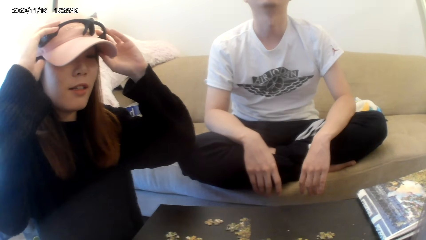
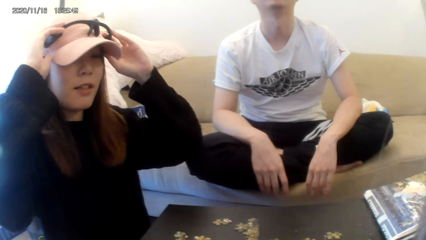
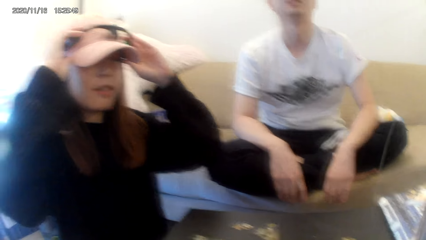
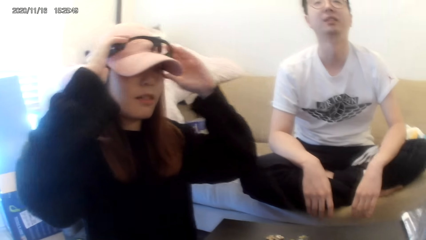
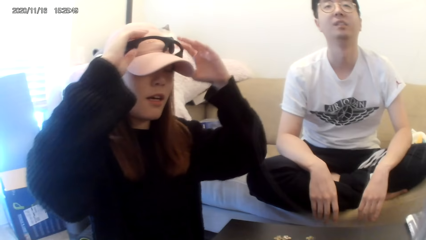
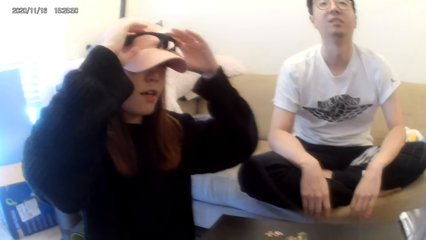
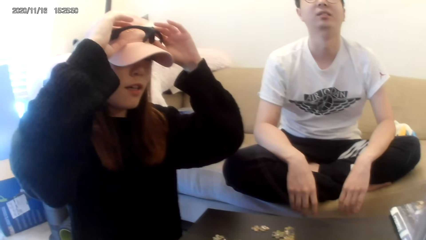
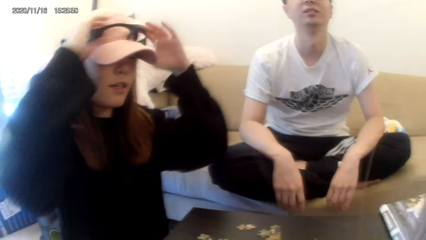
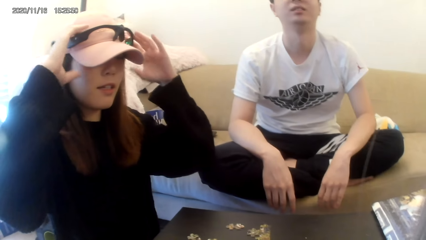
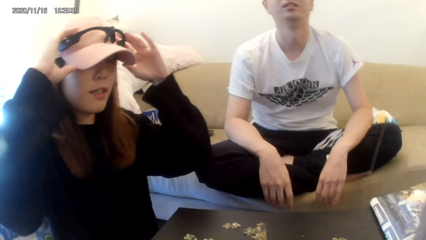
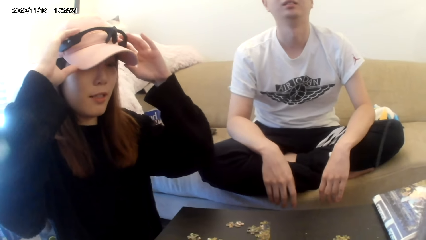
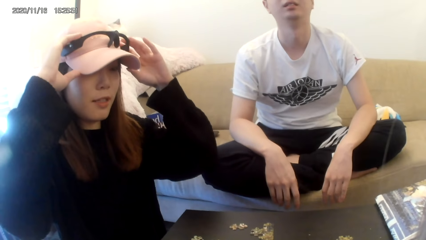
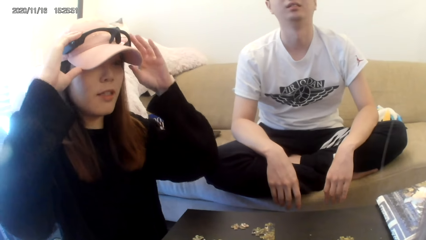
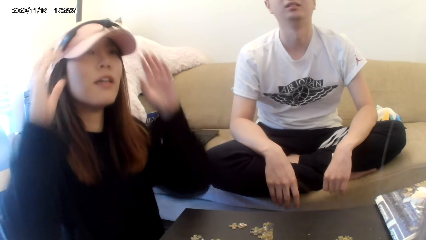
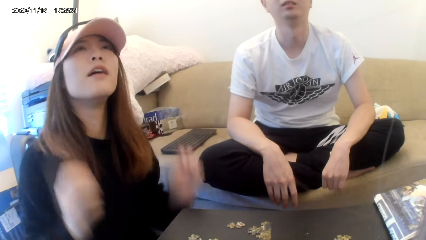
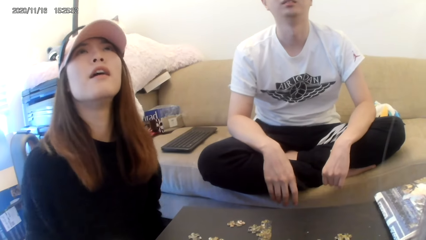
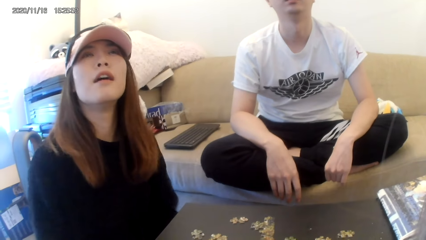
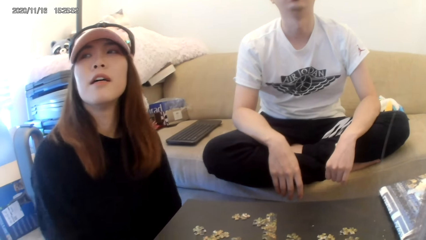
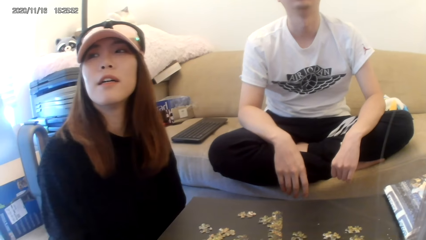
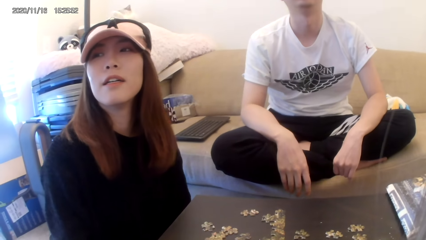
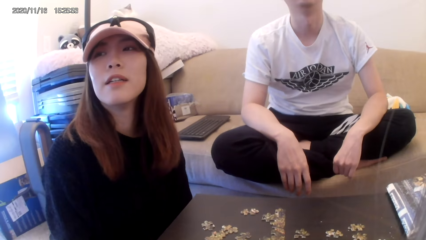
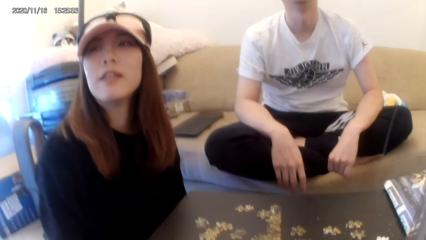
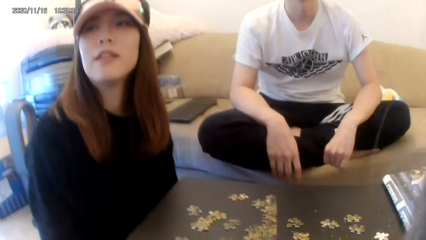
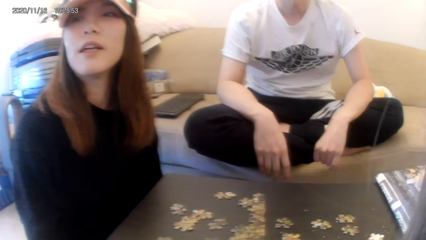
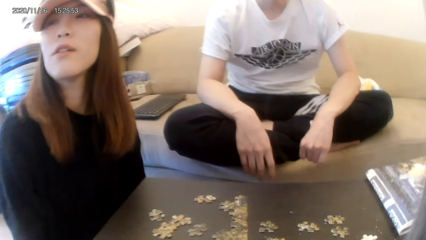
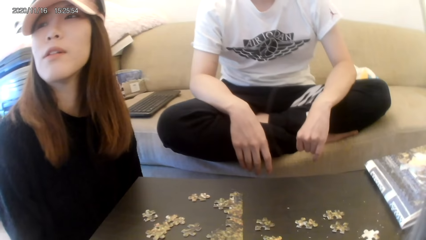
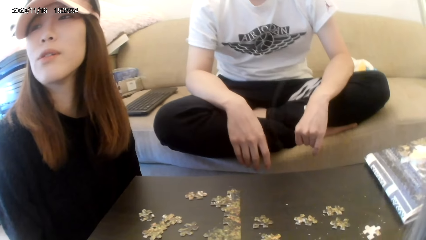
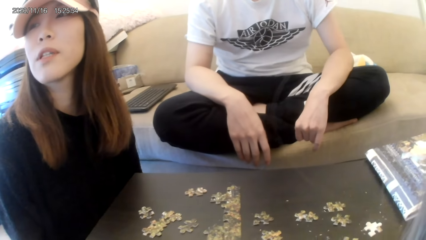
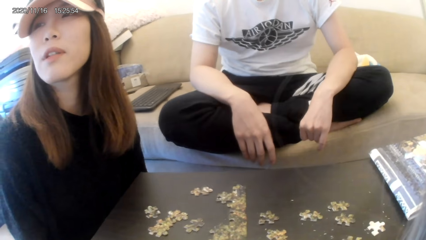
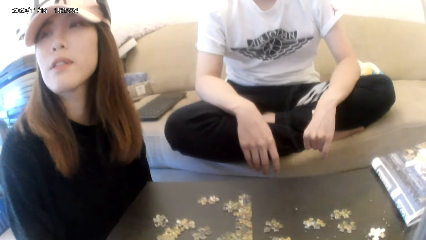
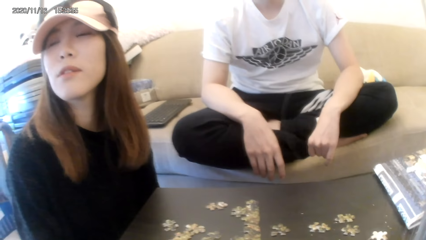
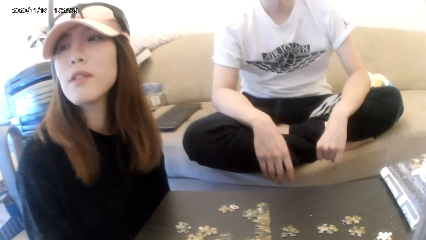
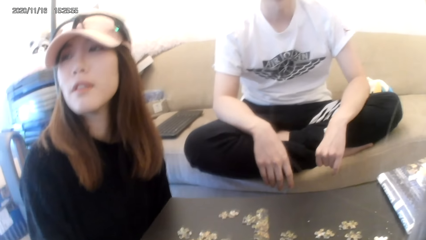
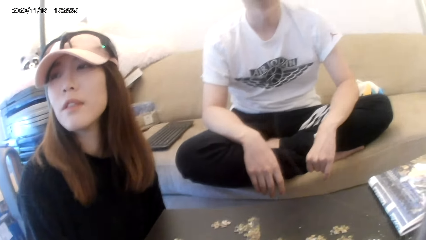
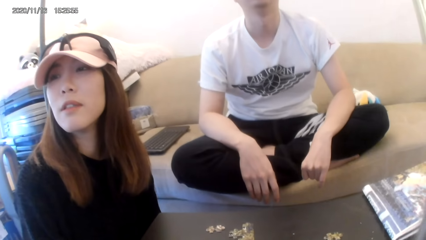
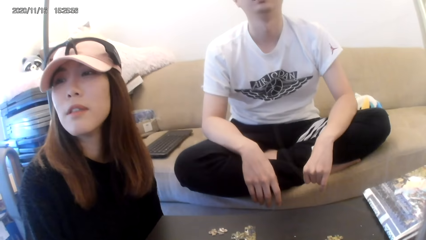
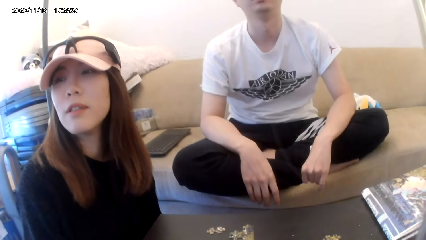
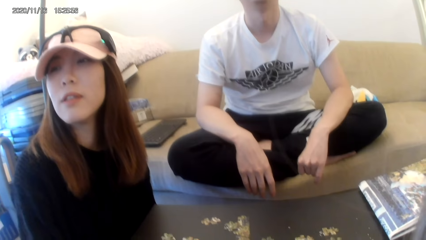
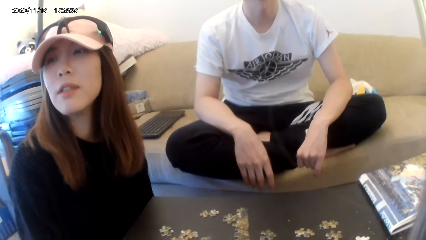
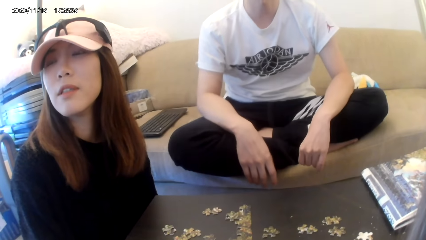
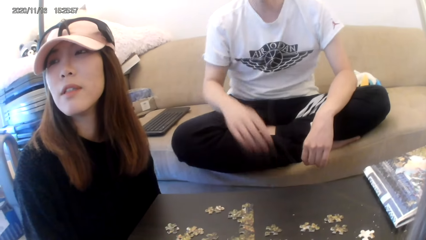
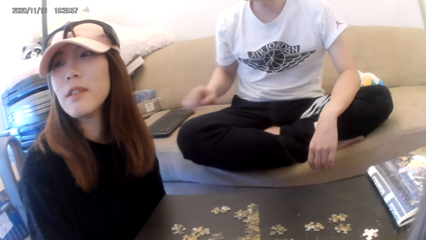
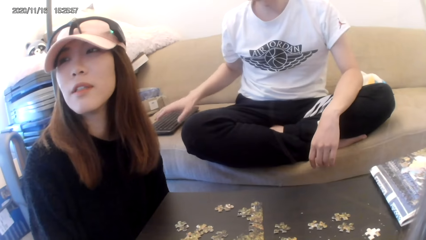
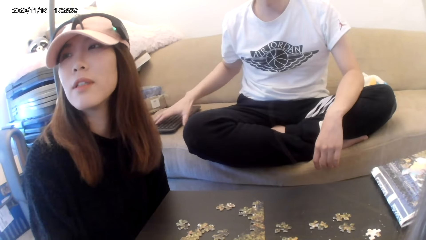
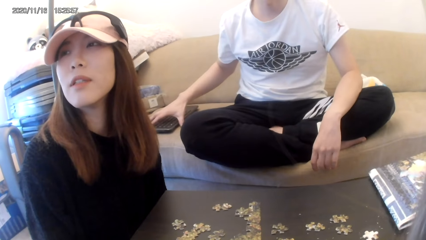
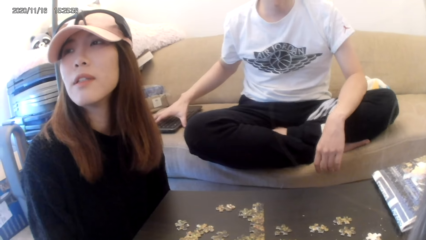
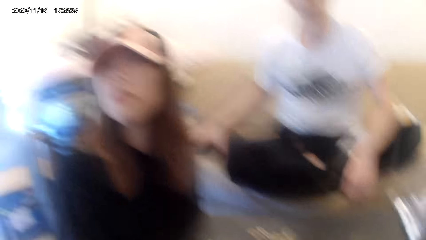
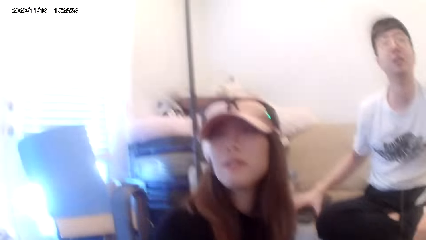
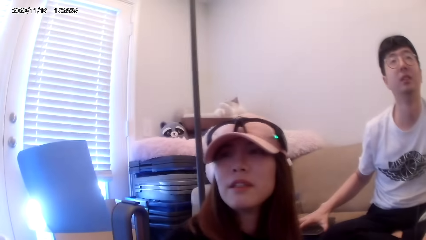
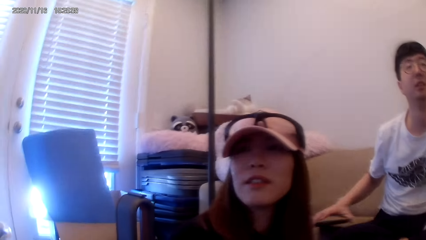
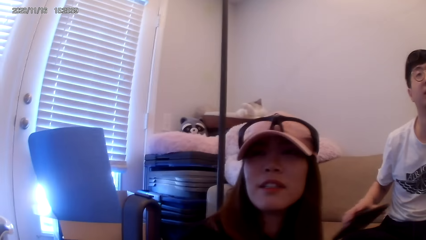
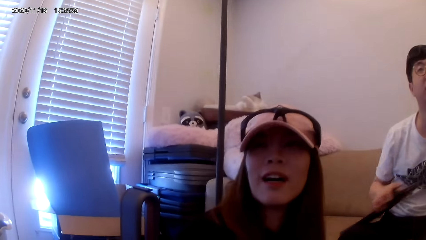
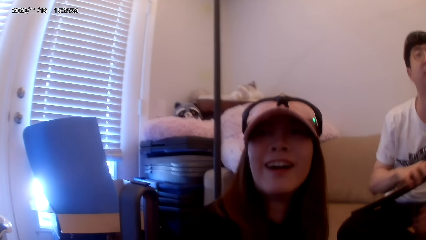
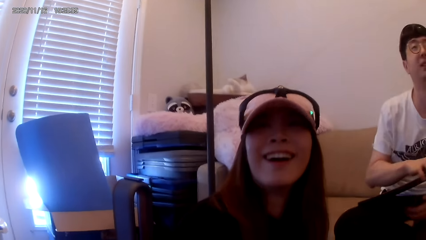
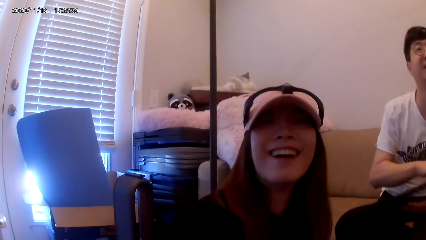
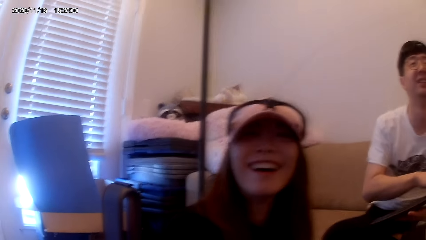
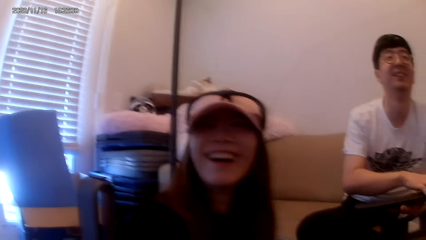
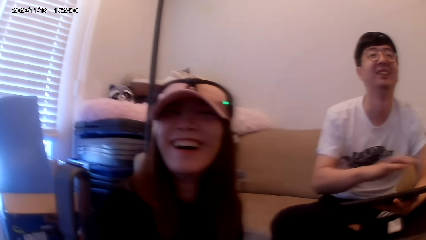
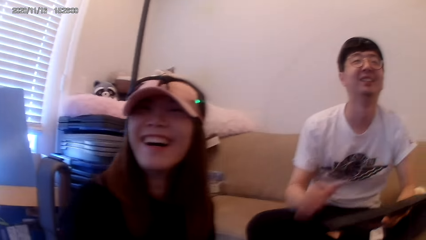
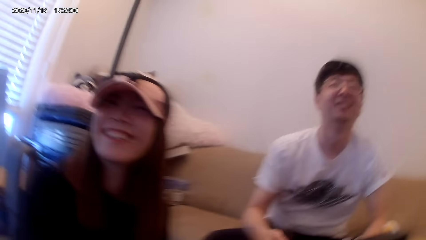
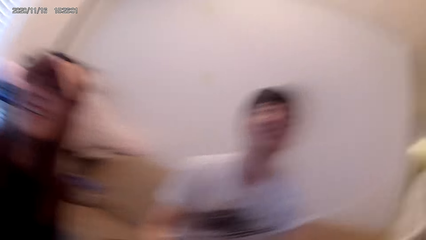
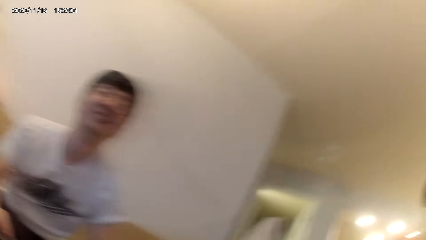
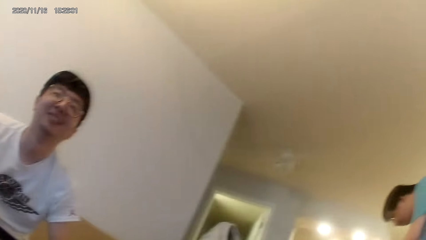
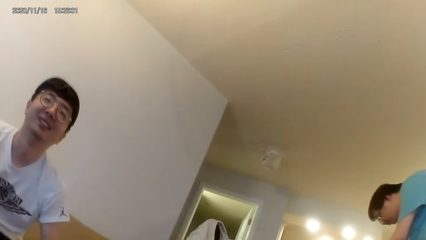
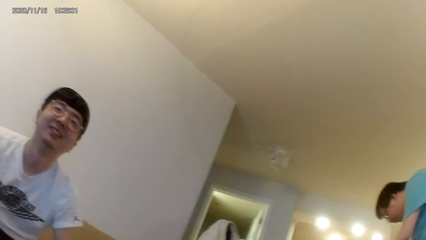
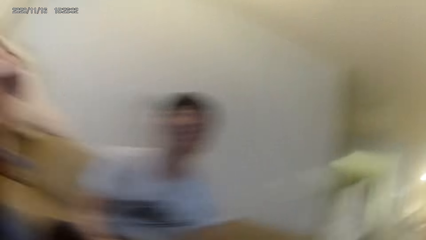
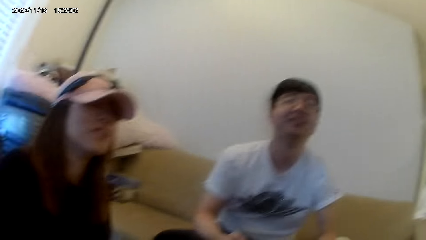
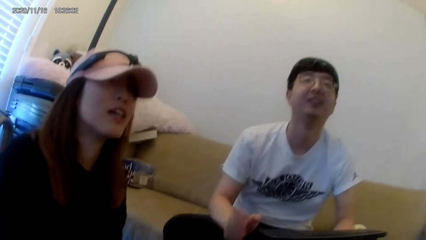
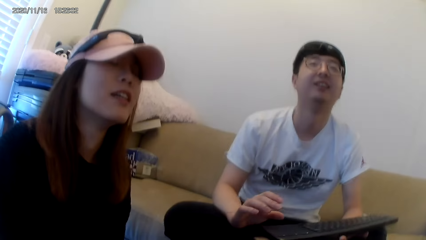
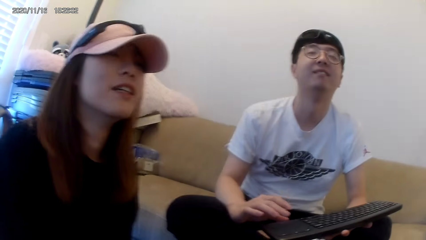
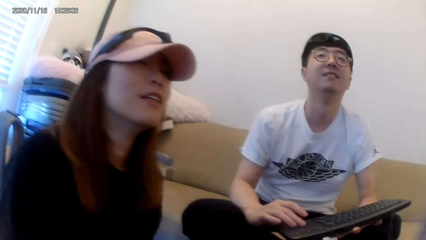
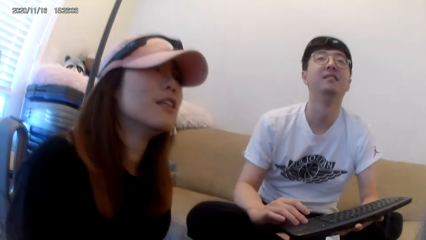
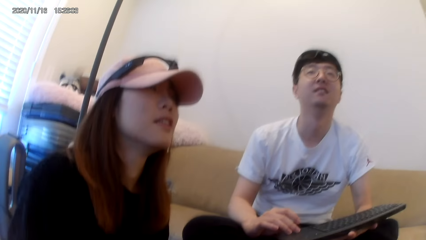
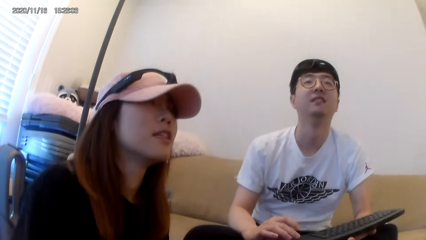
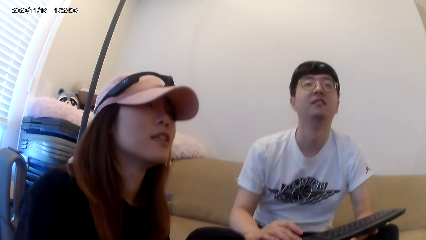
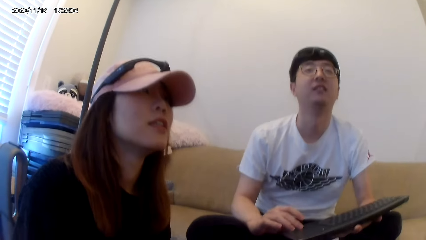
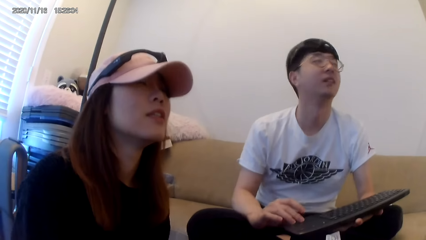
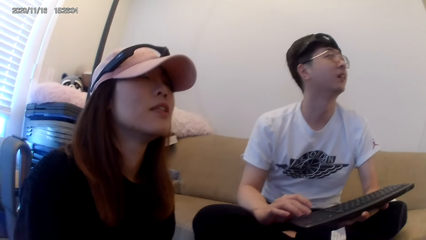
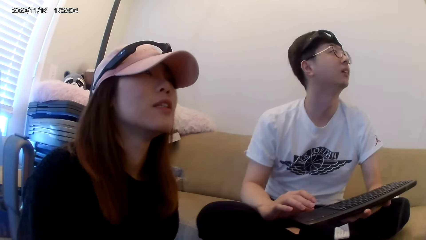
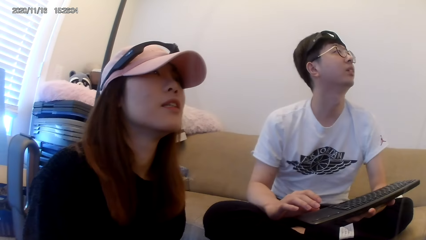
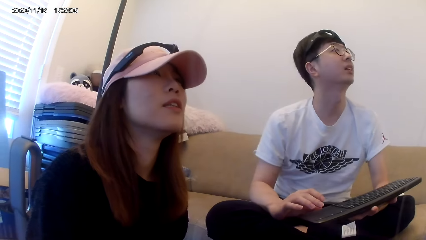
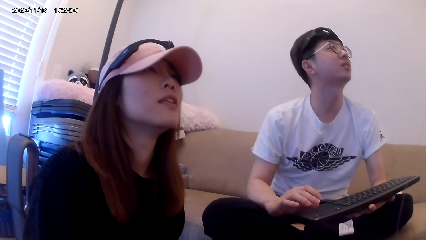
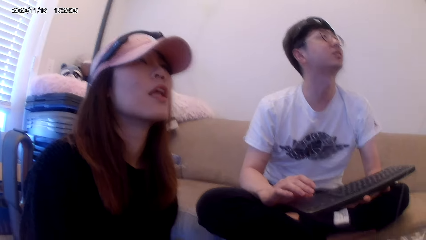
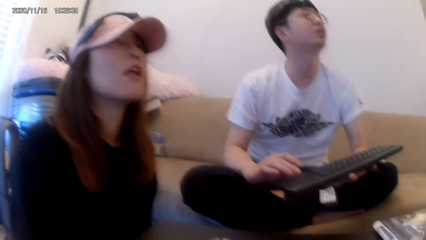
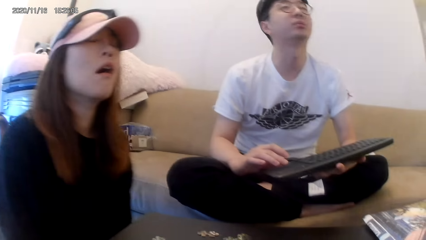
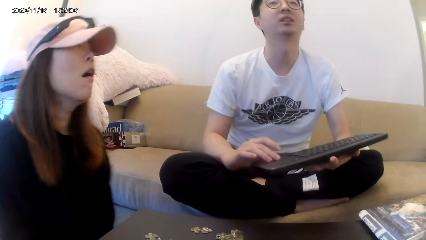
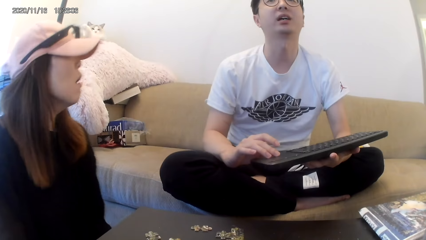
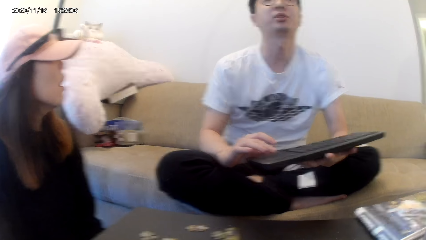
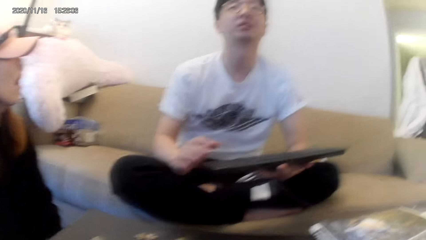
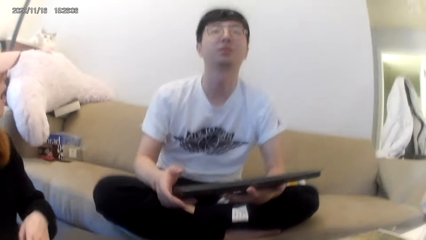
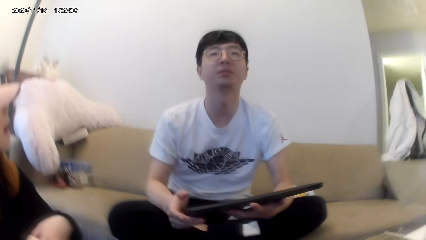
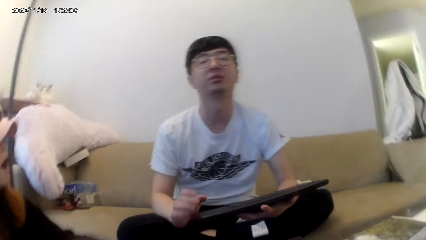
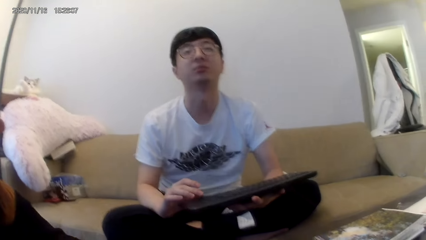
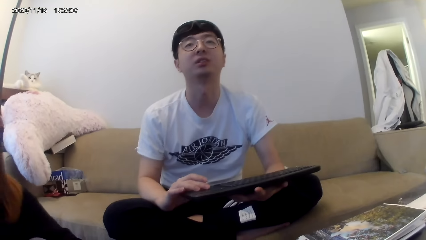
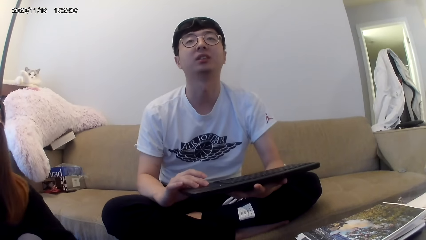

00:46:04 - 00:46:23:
A man puts the camera on the head. Another man picks up the keyboard from the table. The camera wearer talks to the first man and the other man.
